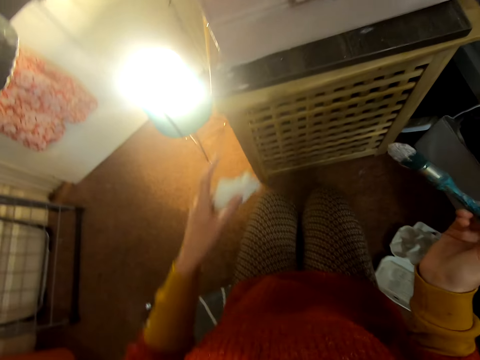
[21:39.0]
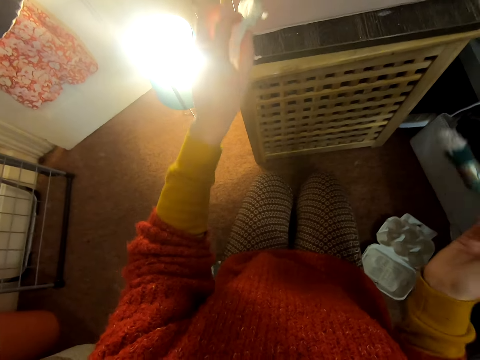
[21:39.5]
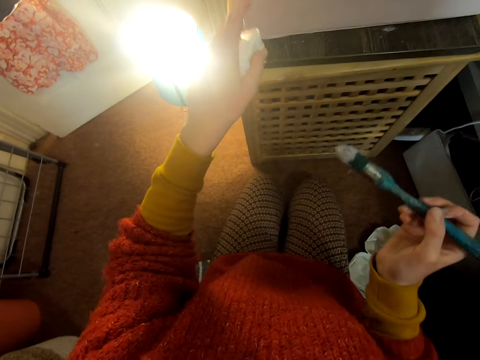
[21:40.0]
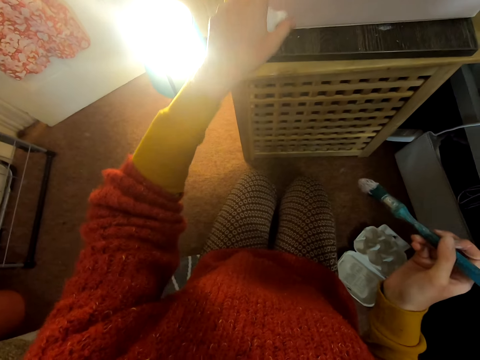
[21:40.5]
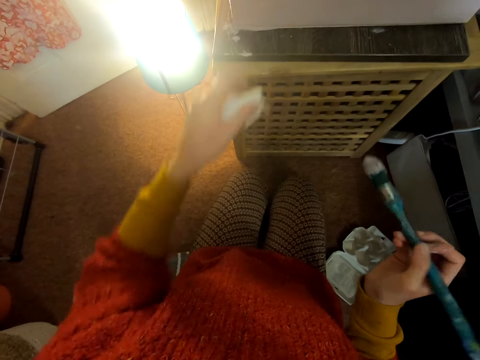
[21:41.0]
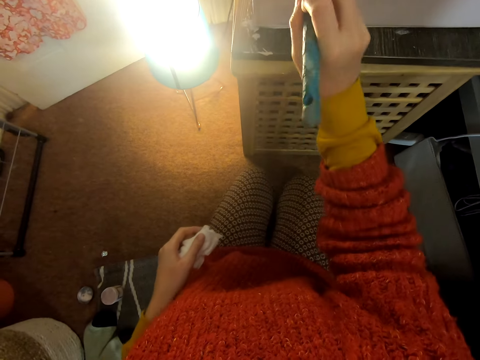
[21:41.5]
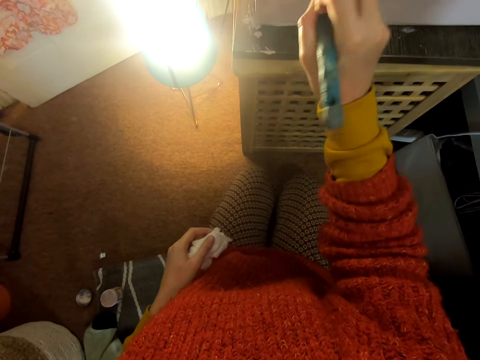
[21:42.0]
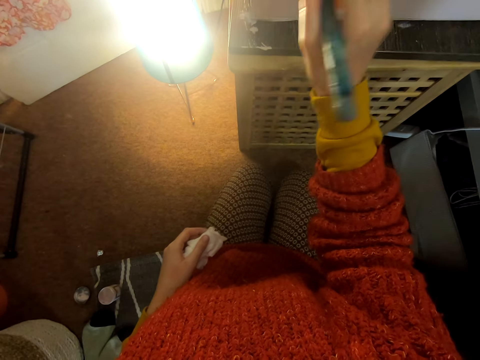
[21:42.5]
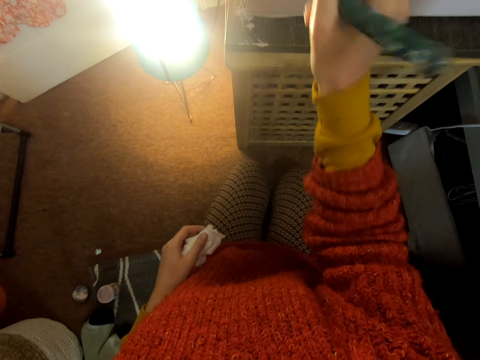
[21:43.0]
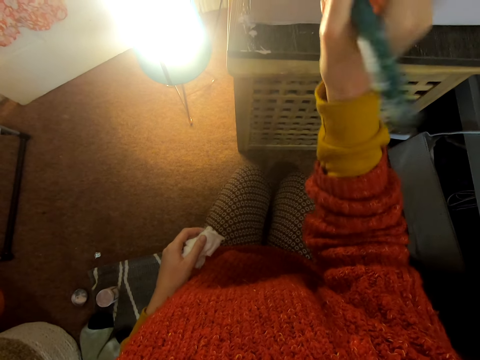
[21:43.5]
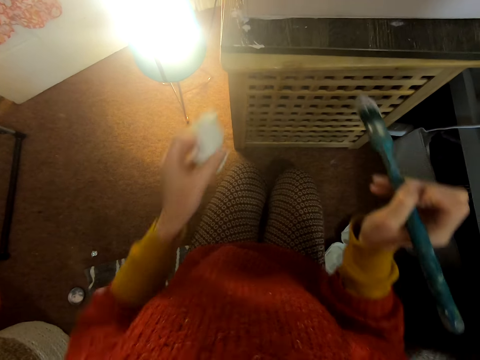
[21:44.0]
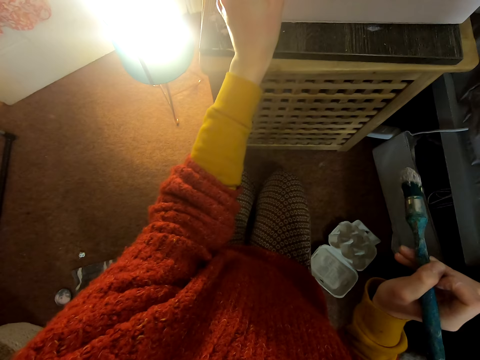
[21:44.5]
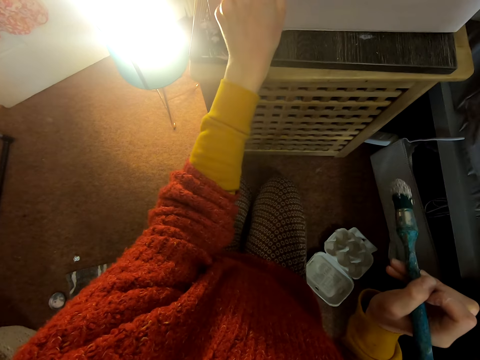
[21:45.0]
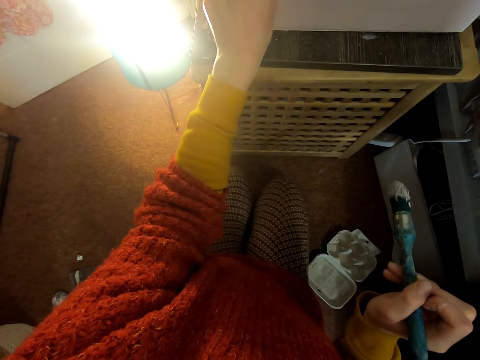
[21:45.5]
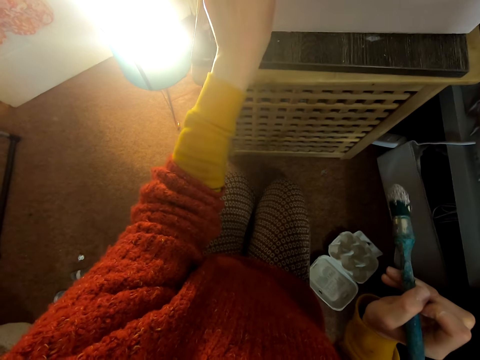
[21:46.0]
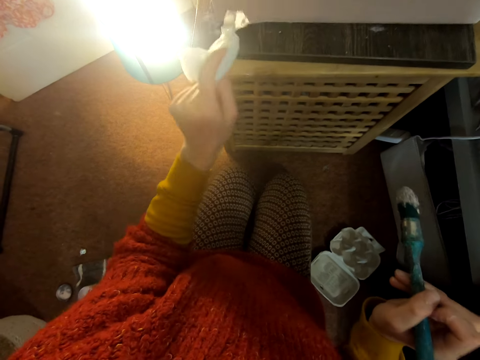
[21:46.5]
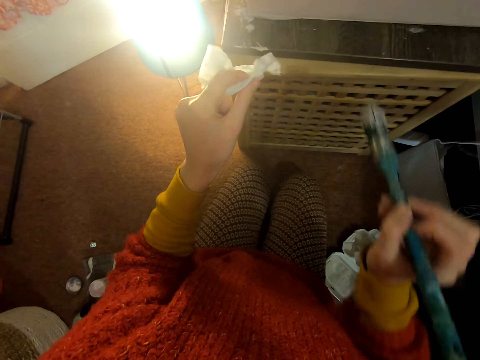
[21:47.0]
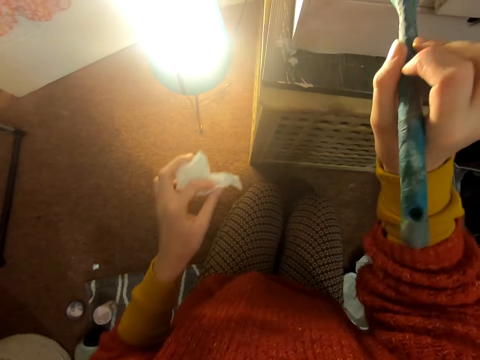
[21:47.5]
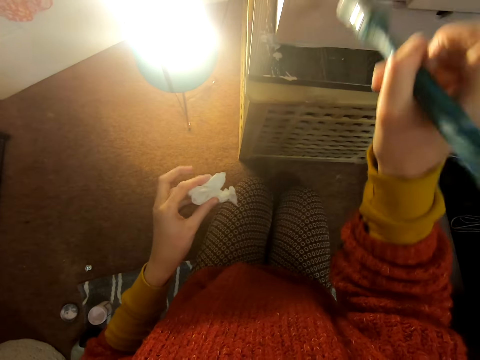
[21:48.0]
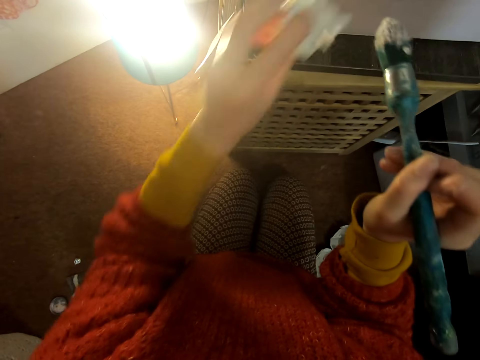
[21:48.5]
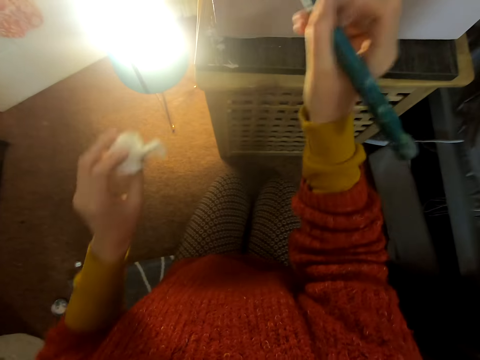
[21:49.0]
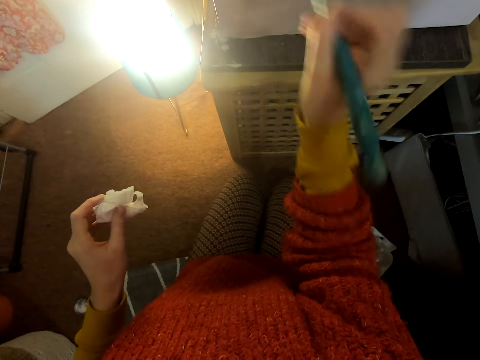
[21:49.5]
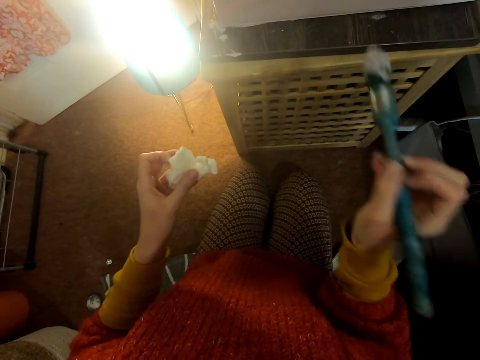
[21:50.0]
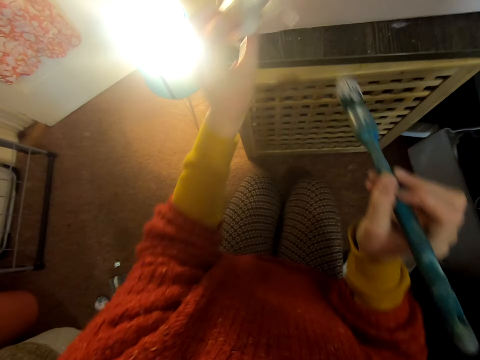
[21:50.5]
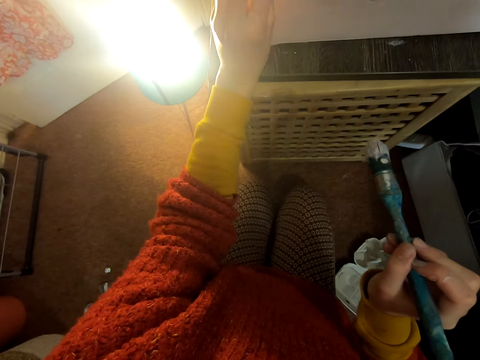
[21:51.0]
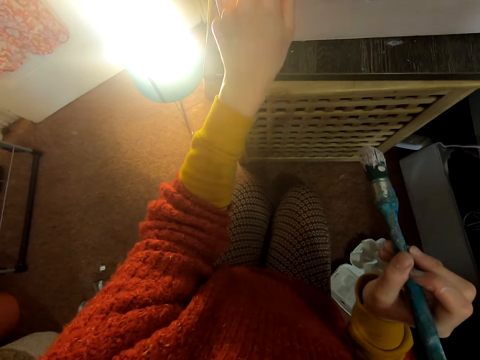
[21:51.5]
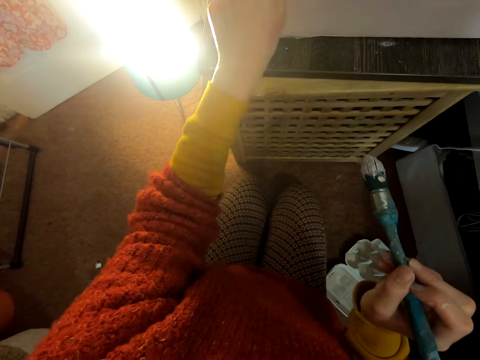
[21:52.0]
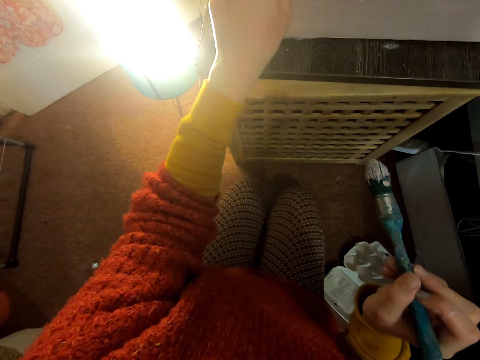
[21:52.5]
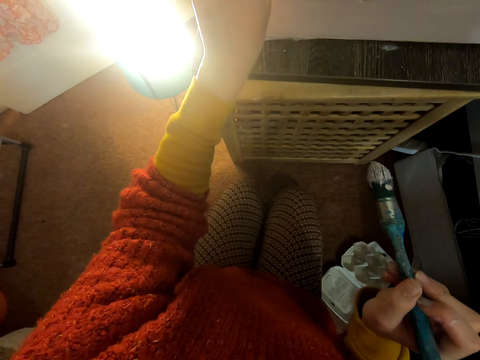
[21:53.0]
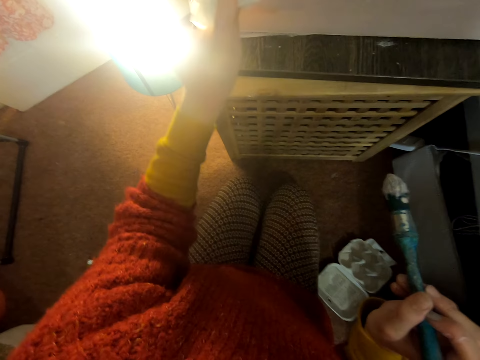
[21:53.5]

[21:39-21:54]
The camera wearer lifts the tissue. They touch the chest of drawers. They lift the brush. They paint the chest of drawers. They lift the tissue. They wipe the paint on the chest of drawers with the tissue. They pull back the tissue. They lift the brush. They paint the chest of drawers. They lift the tissue. They lift the brush. They paint the chest of drawers. They wipe the paint on the chest of drawers with the tissue.

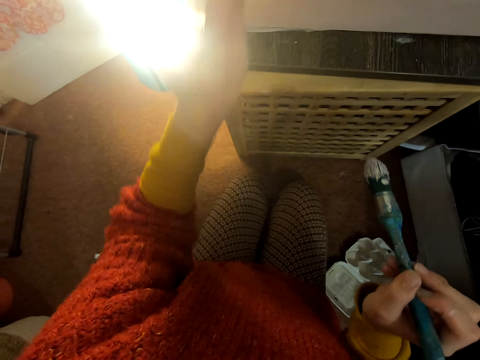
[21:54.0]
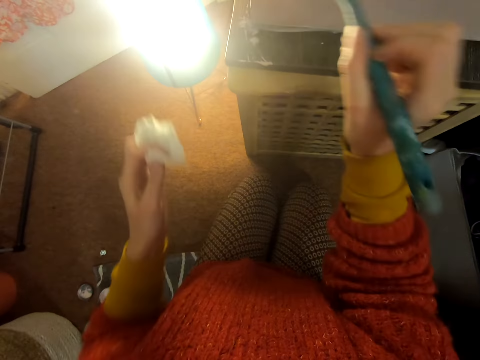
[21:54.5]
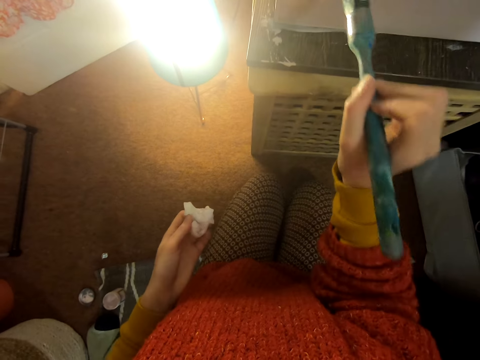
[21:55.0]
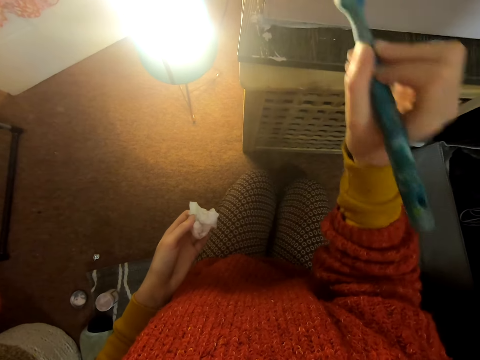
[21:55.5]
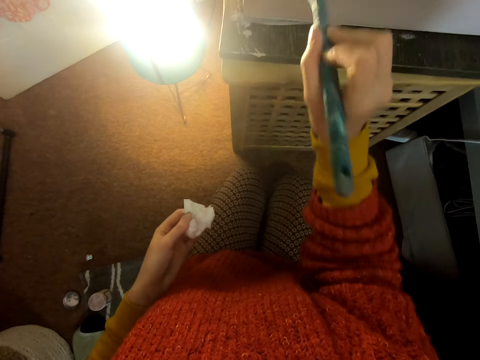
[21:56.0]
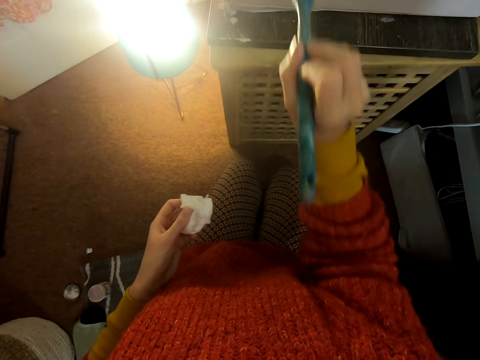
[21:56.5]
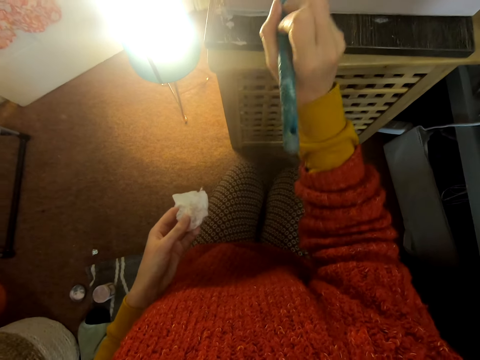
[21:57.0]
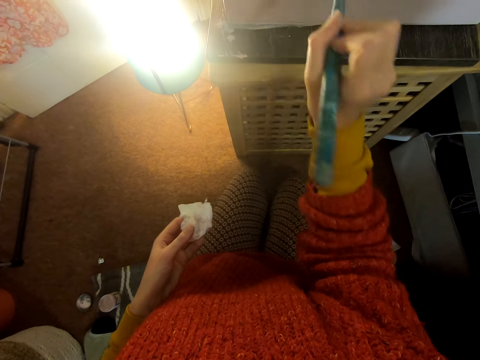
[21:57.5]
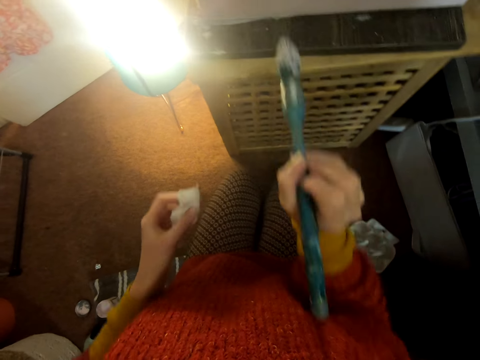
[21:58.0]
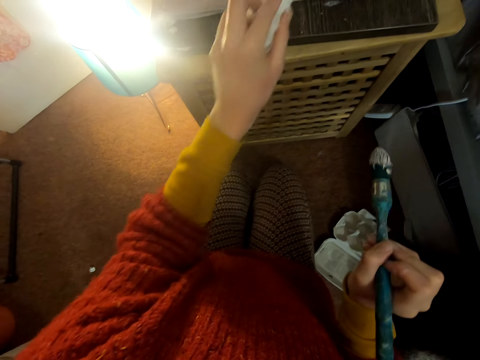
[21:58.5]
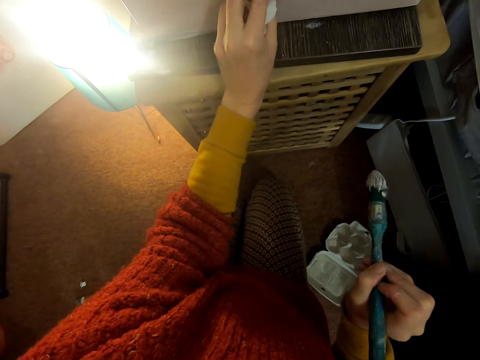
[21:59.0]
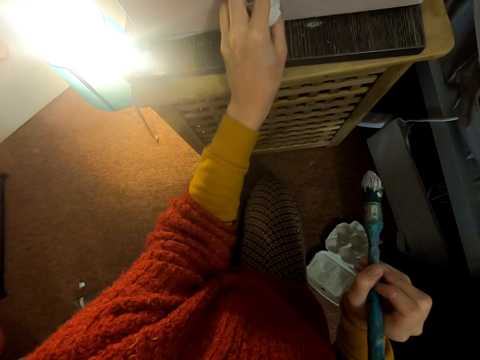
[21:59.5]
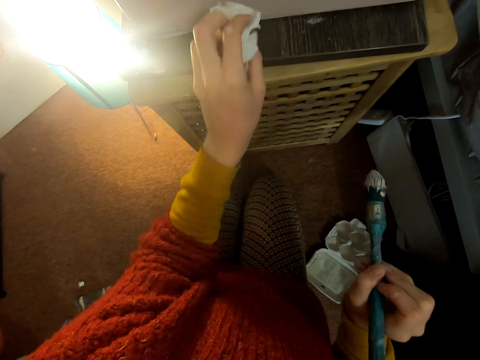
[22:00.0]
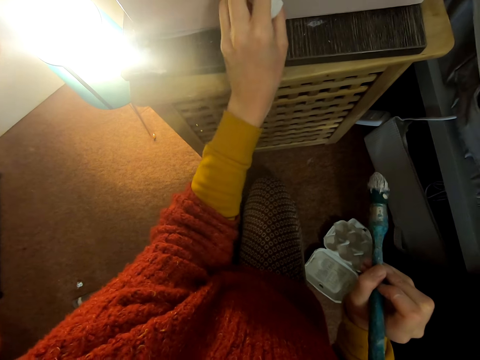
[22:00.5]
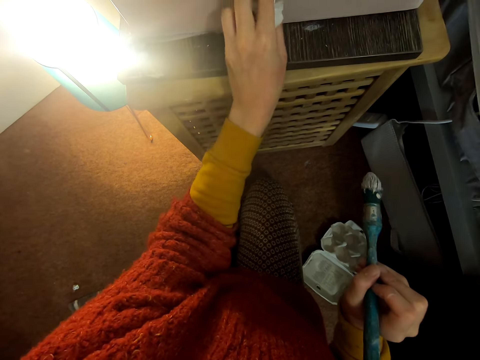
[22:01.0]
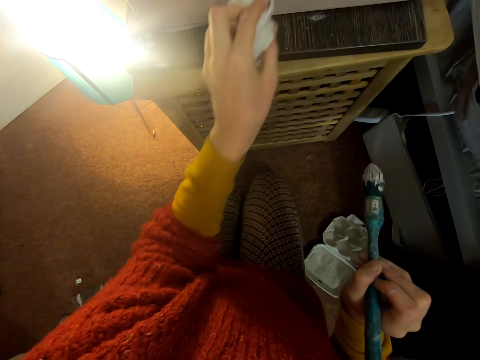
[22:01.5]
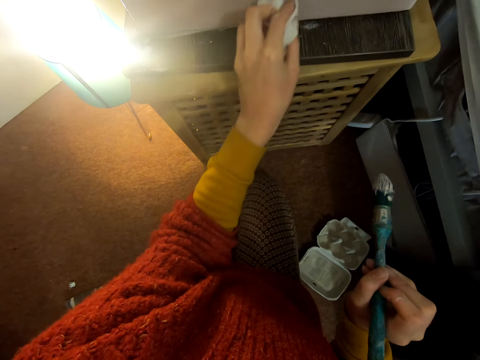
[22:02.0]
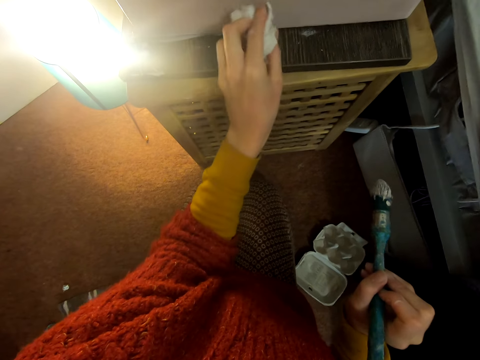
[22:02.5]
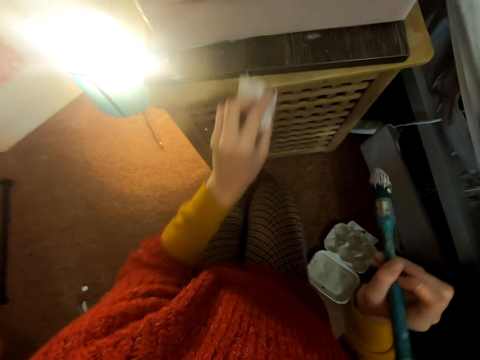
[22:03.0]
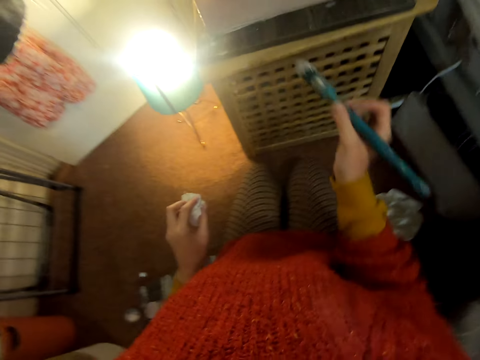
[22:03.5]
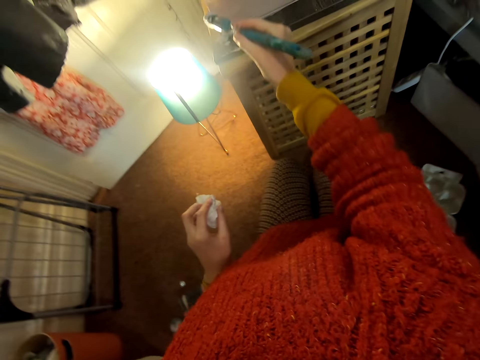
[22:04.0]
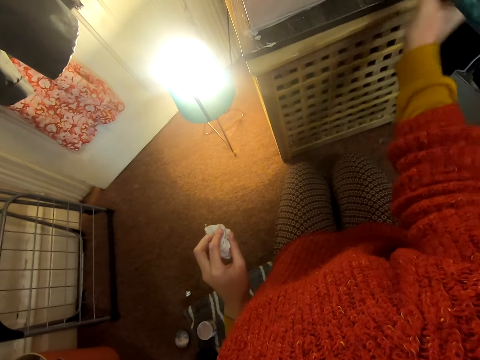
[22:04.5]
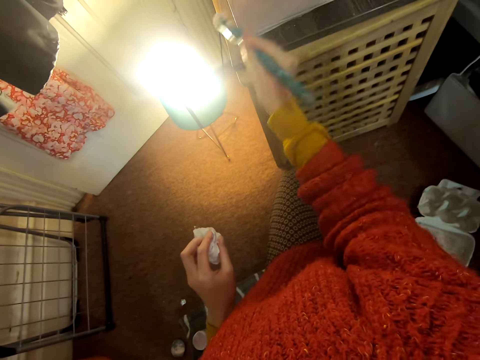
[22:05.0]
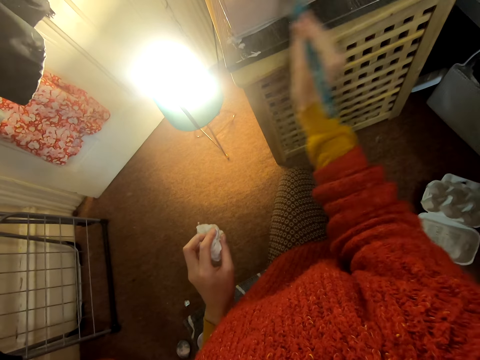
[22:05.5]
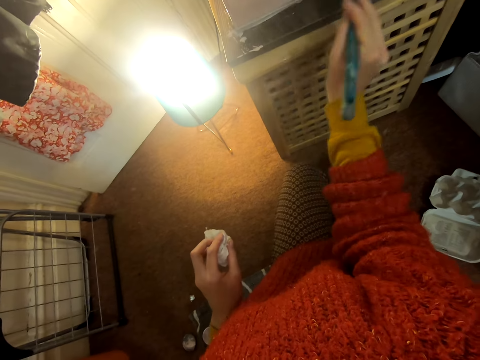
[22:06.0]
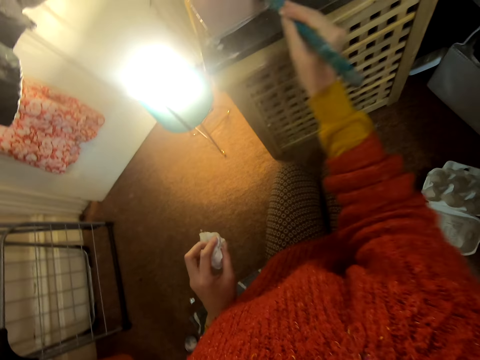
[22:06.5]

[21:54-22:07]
The camera wearer paints the chest of drawers. They lift the tissue. They wipe the chest of drawers with the tissue. They lift the brush. They paint the chest of drawers.
